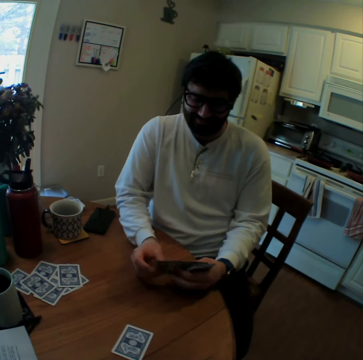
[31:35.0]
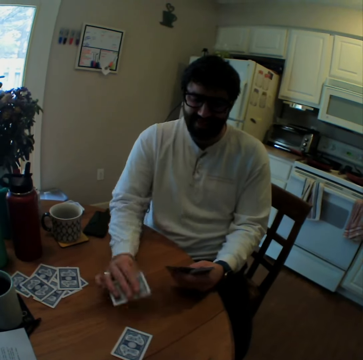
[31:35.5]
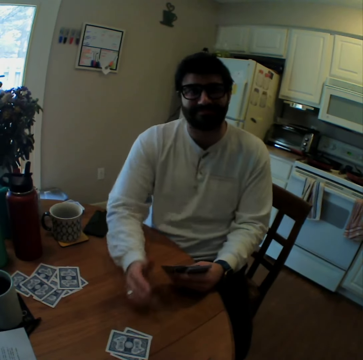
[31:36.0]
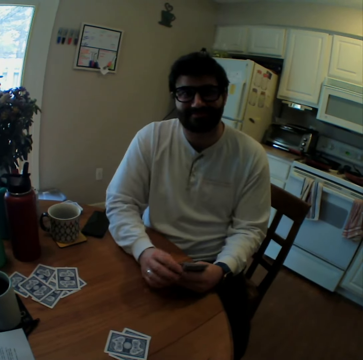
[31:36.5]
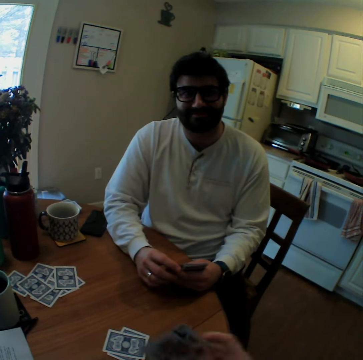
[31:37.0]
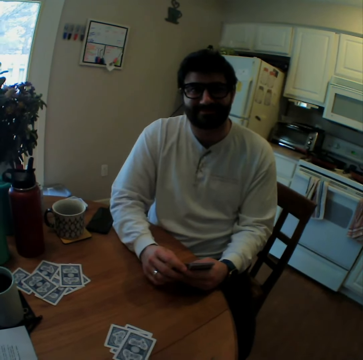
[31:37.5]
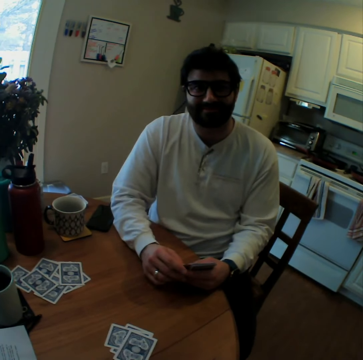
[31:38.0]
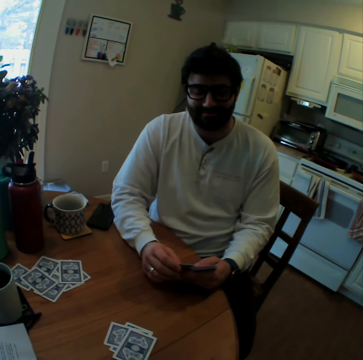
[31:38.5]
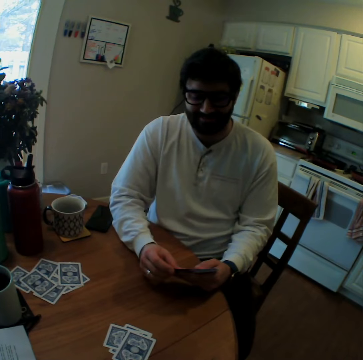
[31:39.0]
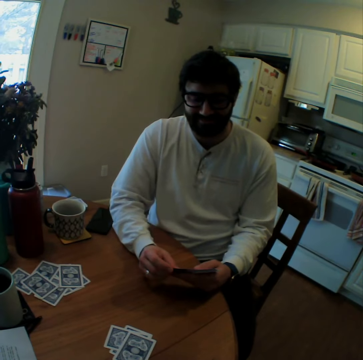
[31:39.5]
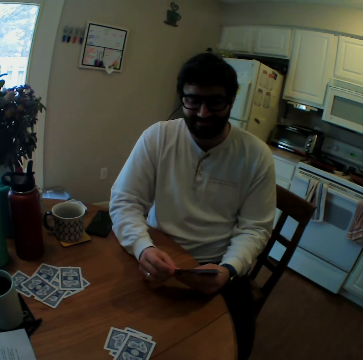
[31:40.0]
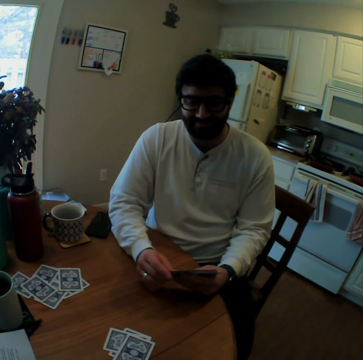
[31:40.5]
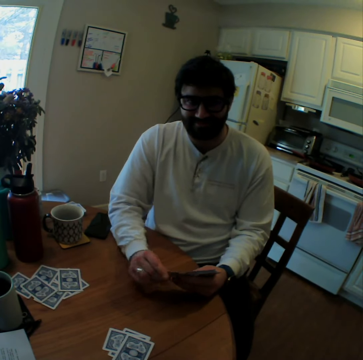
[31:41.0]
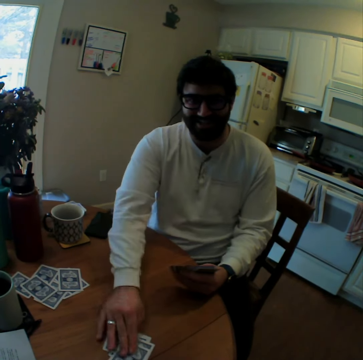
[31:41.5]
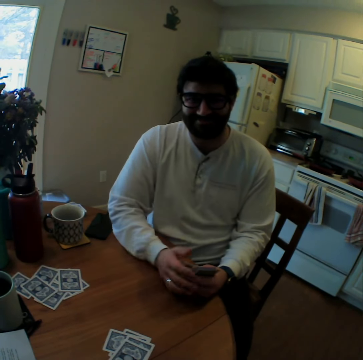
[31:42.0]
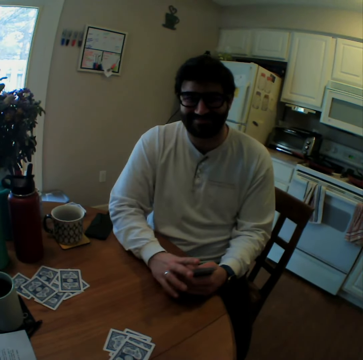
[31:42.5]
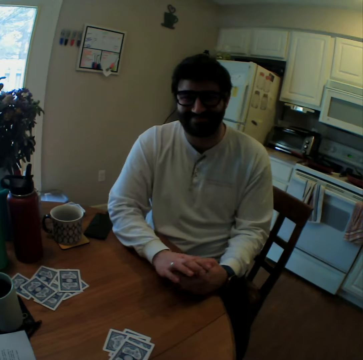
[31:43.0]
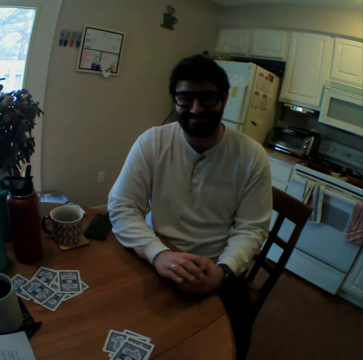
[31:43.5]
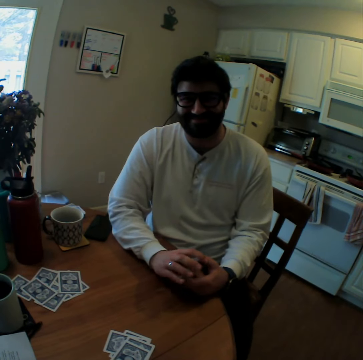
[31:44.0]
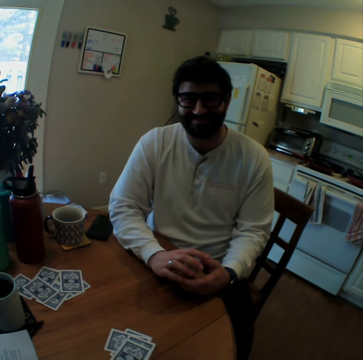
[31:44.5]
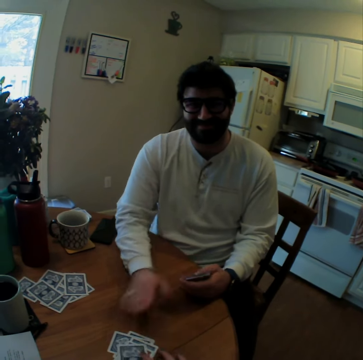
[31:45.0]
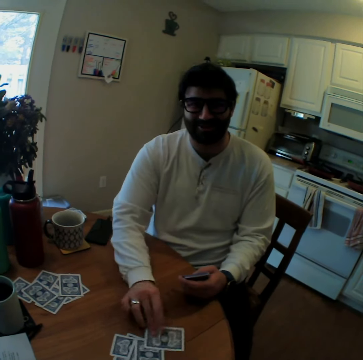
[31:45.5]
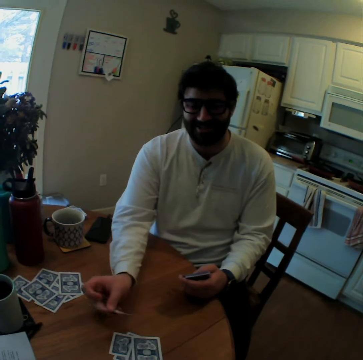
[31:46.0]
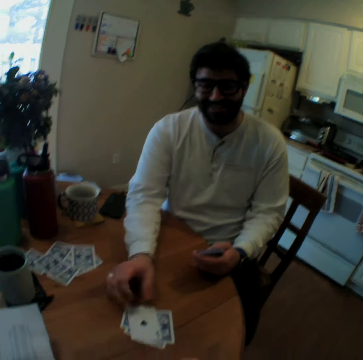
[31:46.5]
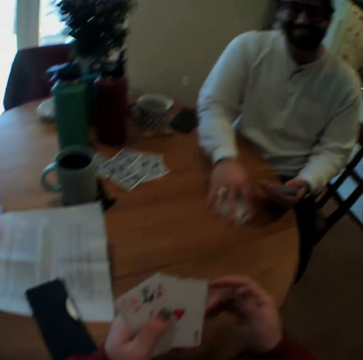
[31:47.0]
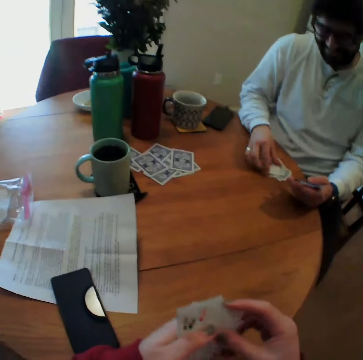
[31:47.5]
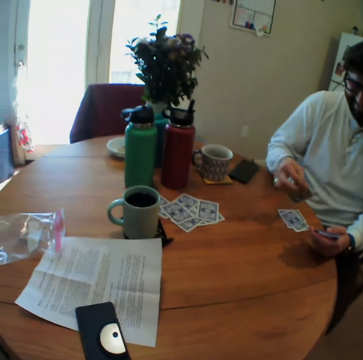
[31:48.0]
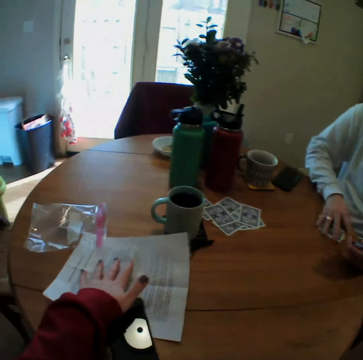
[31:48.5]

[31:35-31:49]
A man plays a card game with the camera wearer. The man puts cards on a table. The man arranges playing cards. The man plays the card game with the camera wearer. The camera wearer speaks. The man takes a playing card from the table. The man turns a card. The man puts a playing card on the table, moves the playing card on the table, and pulls cards.

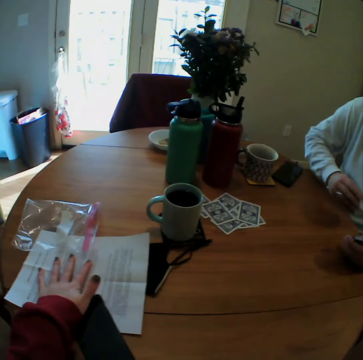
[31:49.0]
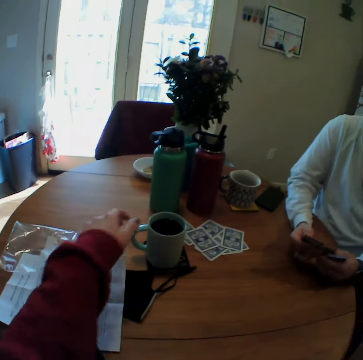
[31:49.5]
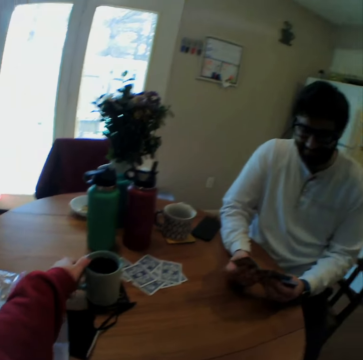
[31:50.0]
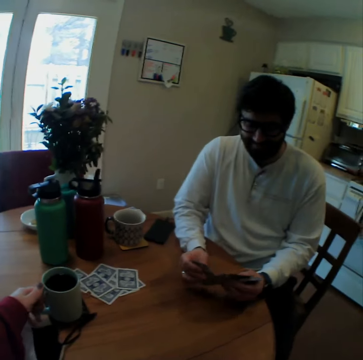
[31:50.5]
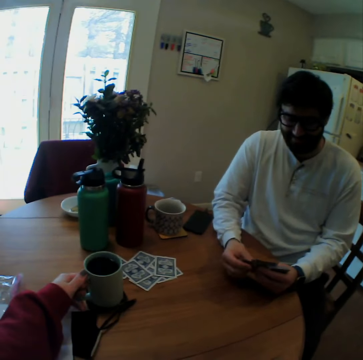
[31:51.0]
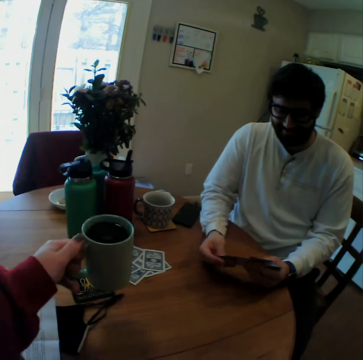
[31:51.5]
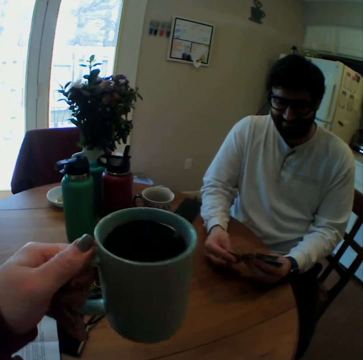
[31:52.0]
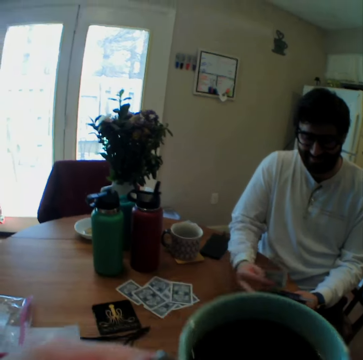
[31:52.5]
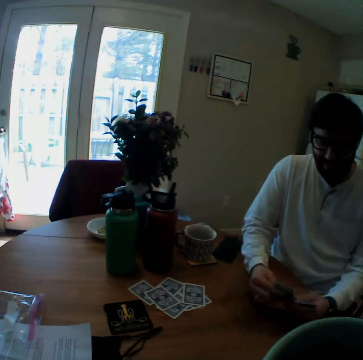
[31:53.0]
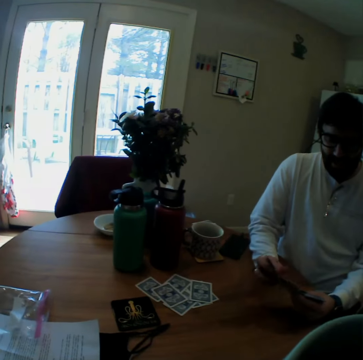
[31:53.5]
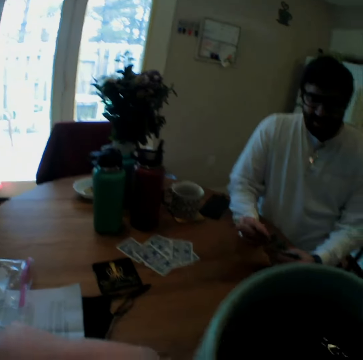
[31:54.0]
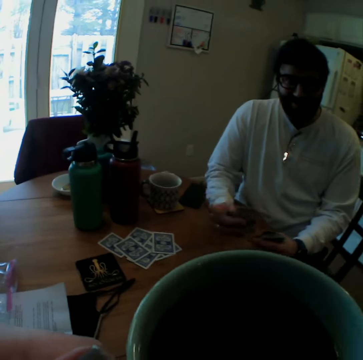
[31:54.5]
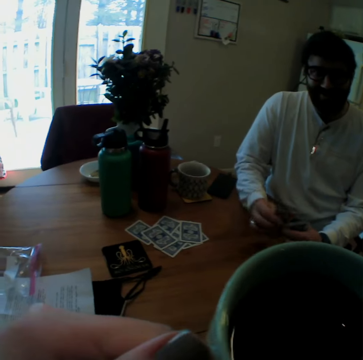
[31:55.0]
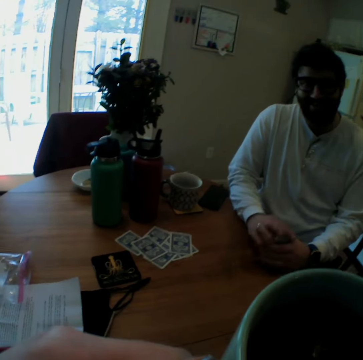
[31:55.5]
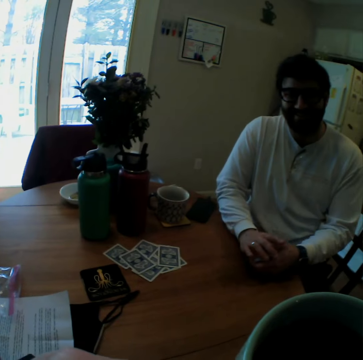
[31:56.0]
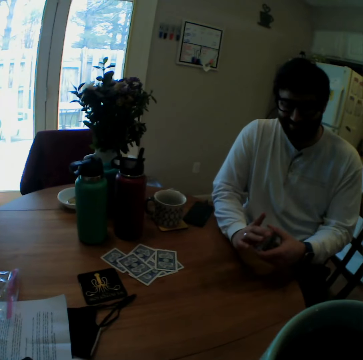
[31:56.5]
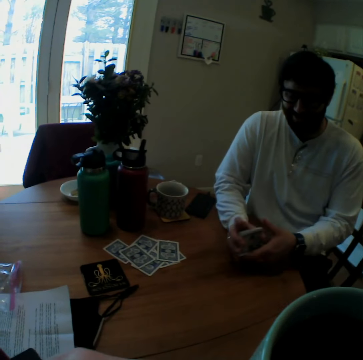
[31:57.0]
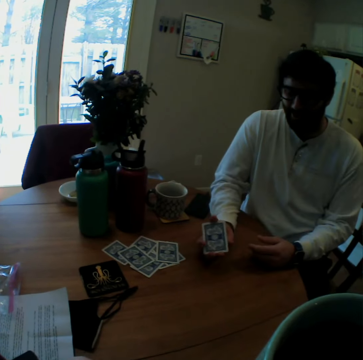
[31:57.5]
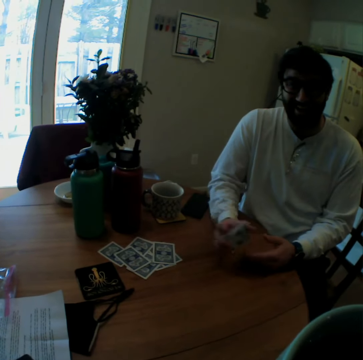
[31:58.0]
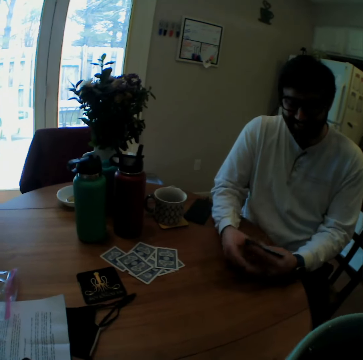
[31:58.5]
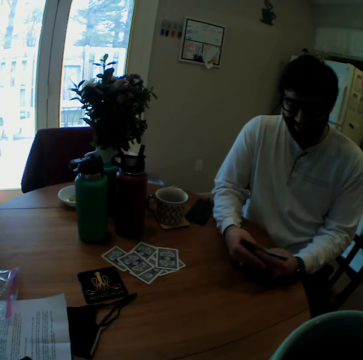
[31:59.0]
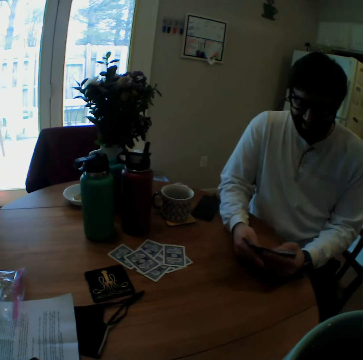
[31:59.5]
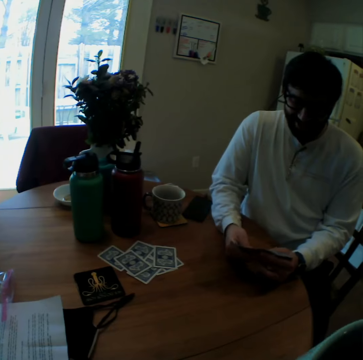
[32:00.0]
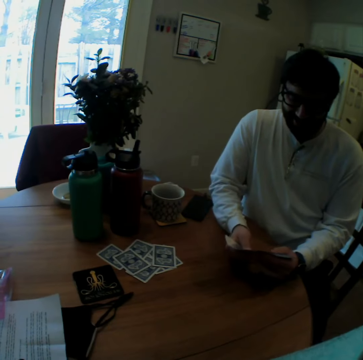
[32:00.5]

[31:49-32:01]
The camera wearer pushes a note paper on the table. A man takes the playing cards. The camera wearer takes a cup on the table. The man arranges the playing cards. The man mixes the cards. The camera wearer sips the drink from the cup. They giggle and speak. The man speaks.

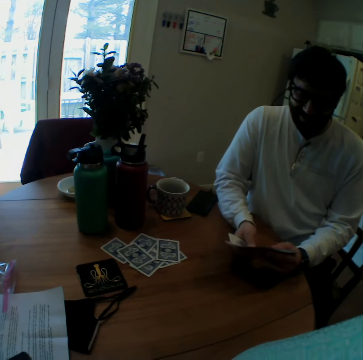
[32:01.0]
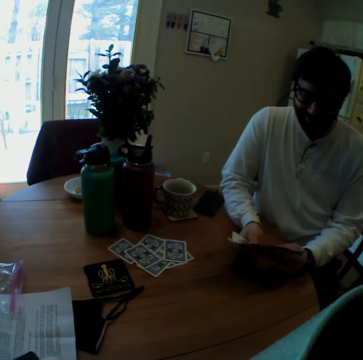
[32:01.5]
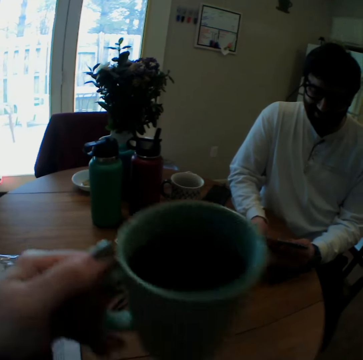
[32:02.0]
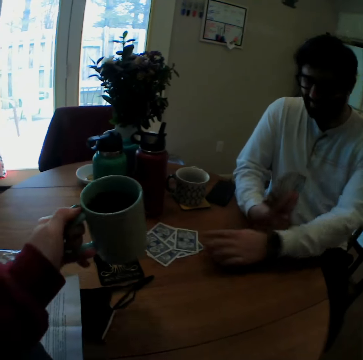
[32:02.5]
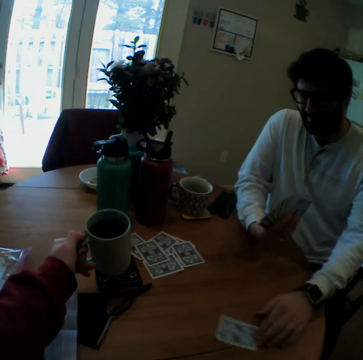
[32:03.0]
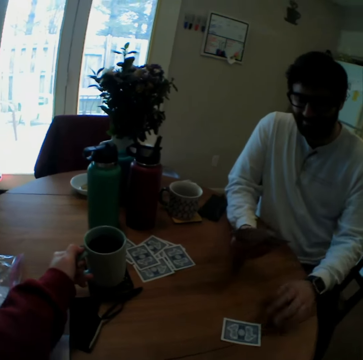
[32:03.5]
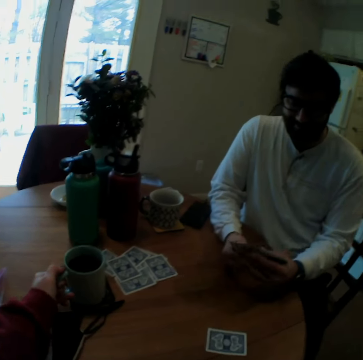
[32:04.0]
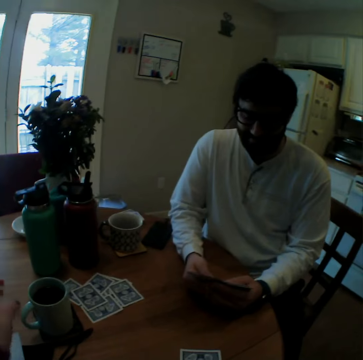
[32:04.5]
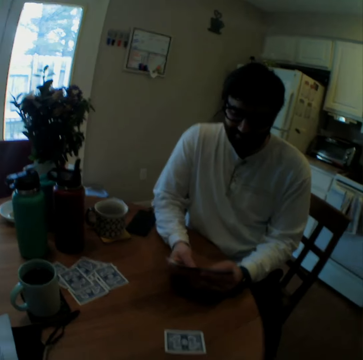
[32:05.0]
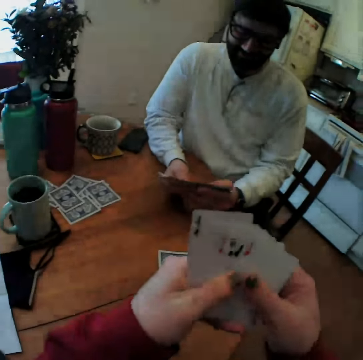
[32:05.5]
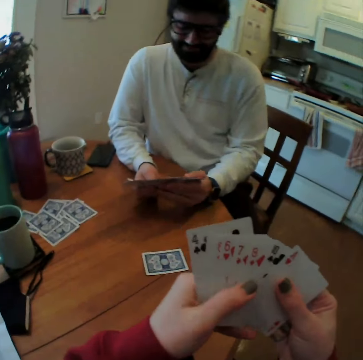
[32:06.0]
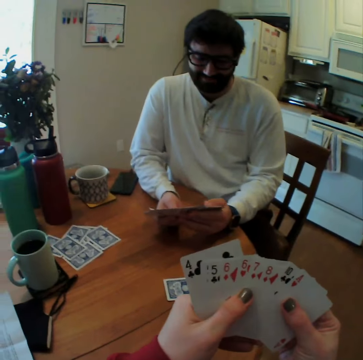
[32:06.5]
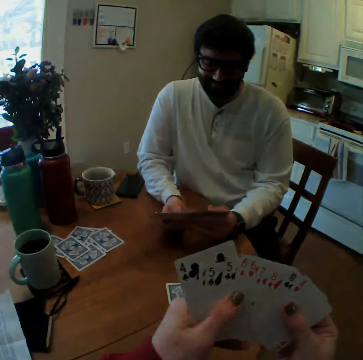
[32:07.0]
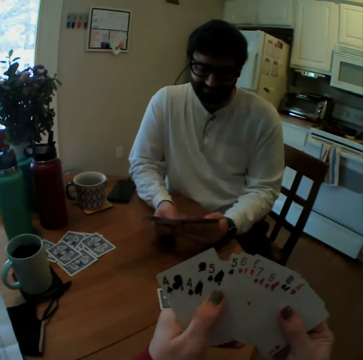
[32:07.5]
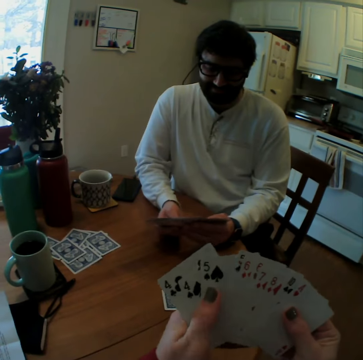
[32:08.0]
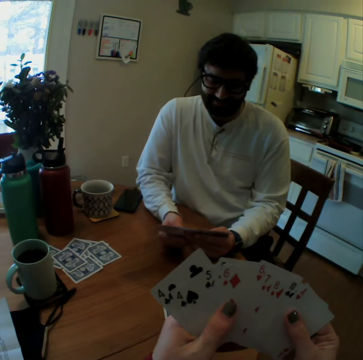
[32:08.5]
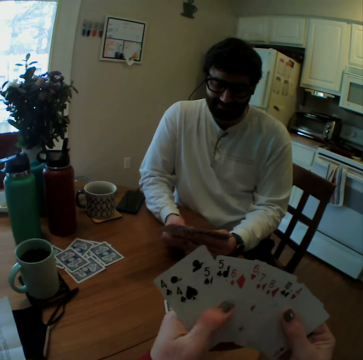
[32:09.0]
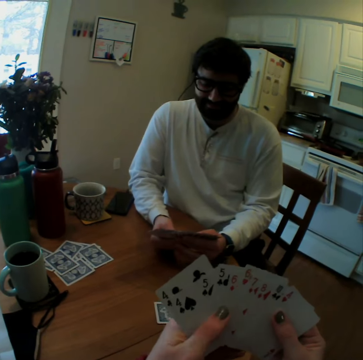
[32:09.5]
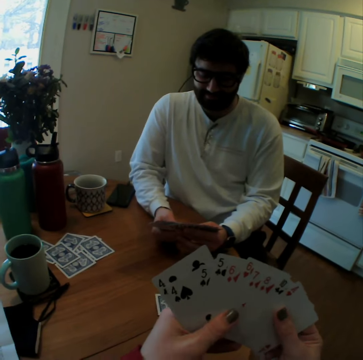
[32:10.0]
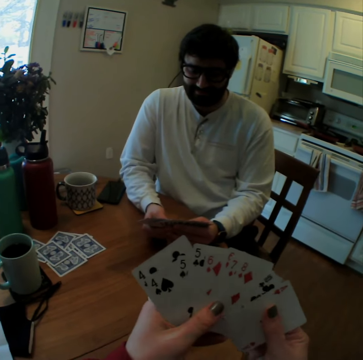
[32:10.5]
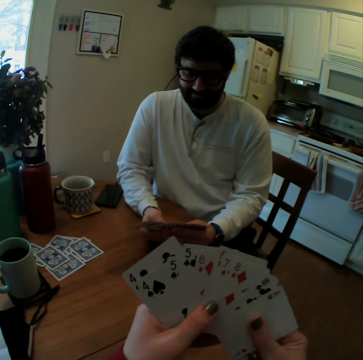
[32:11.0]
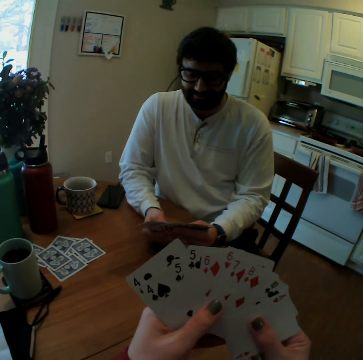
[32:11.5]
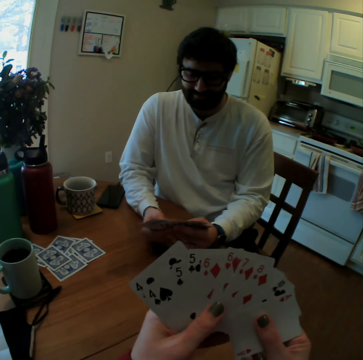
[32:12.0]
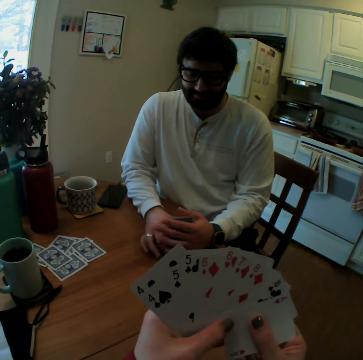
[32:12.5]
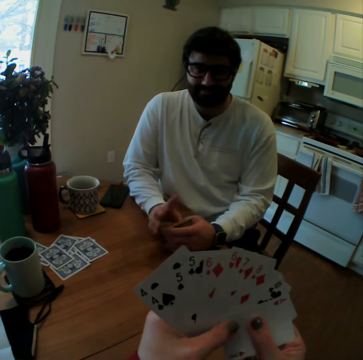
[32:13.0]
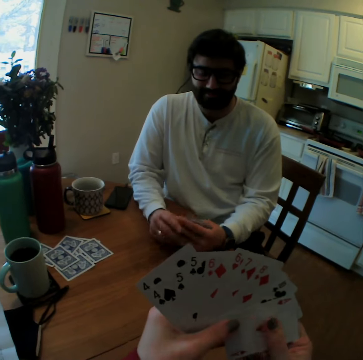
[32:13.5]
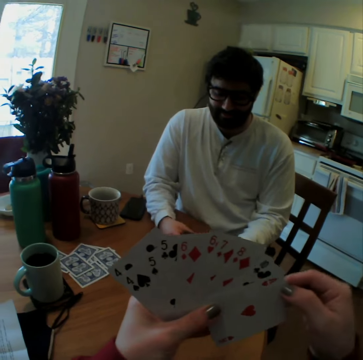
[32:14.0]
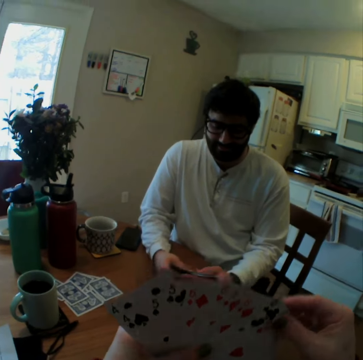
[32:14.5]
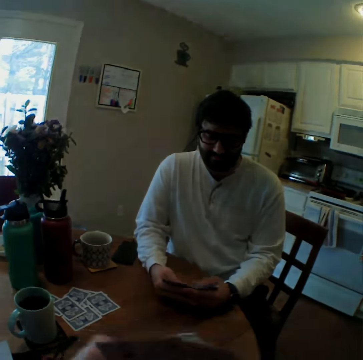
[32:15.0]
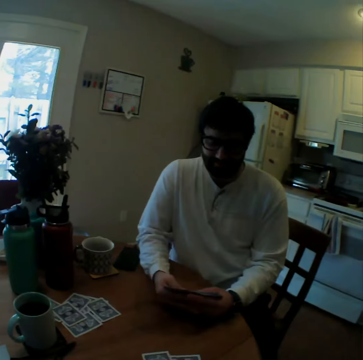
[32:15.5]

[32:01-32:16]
The camera wearer drinks something. They put the cup on the table. A man pushes a playing card on the table. The man arranges playing cards. The camera wearer arranges the playing cards and counts the cards. The man puts the cards together.
